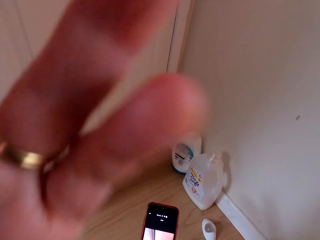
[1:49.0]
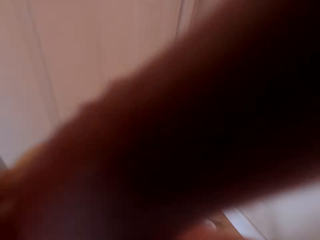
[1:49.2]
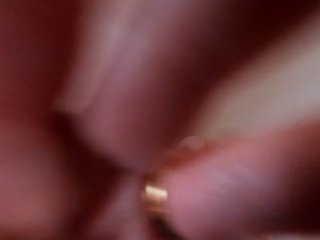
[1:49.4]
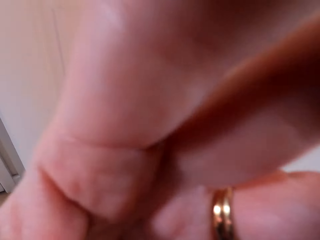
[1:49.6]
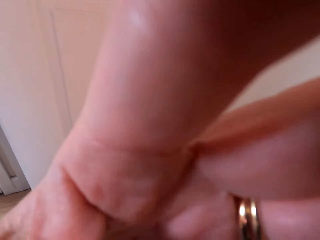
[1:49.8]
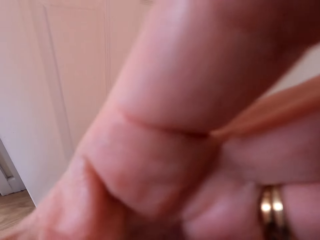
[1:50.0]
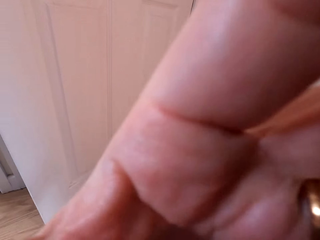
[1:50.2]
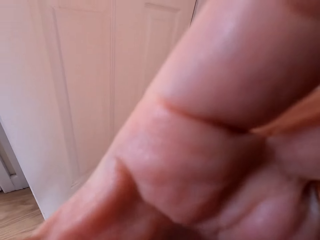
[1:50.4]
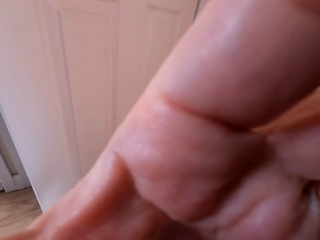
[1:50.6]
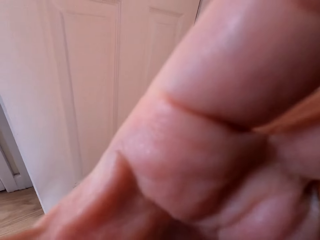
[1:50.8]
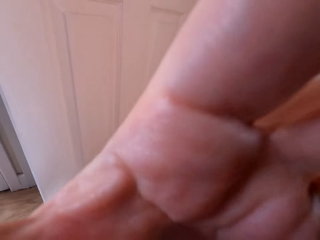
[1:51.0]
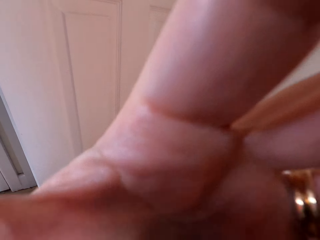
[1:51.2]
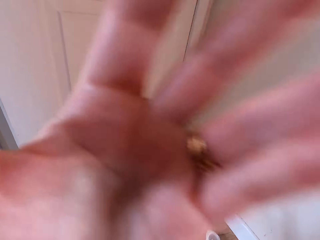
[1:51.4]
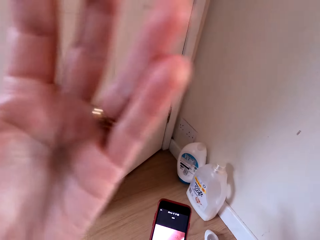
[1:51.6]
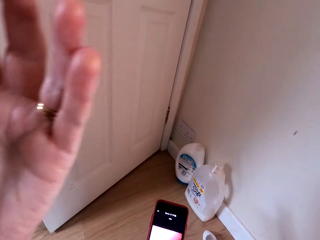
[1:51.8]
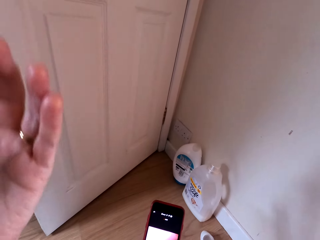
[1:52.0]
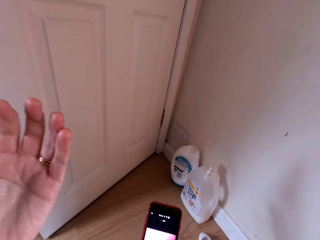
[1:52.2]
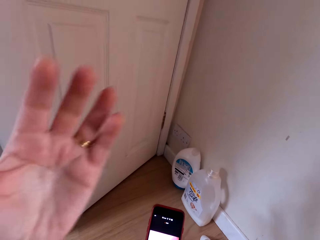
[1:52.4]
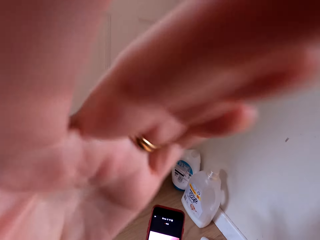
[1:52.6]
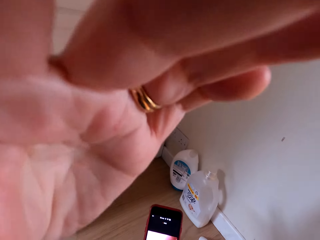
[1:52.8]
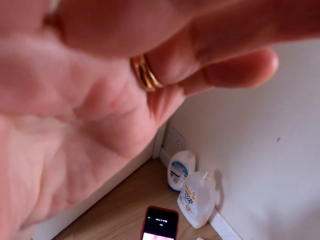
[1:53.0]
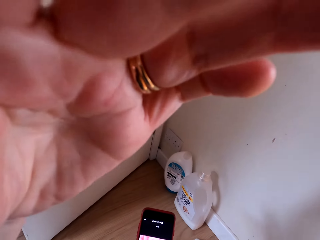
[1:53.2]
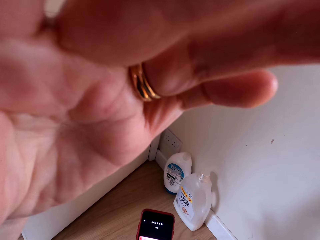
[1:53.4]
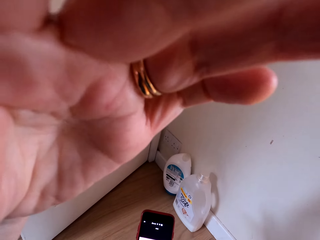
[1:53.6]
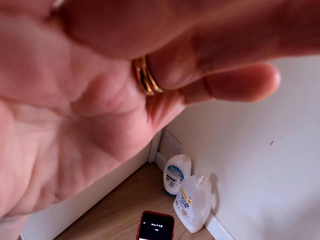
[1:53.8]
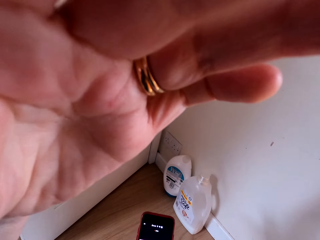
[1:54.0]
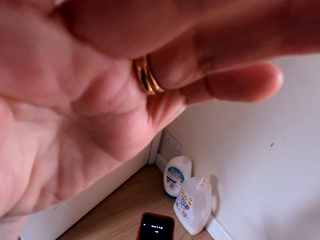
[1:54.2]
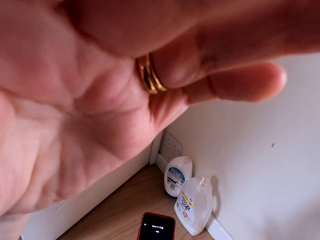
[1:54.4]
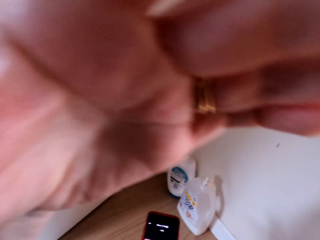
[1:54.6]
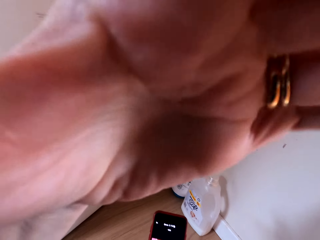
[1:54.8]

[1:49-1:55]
The camera wearer fixes the camera. She lifts her hand.
